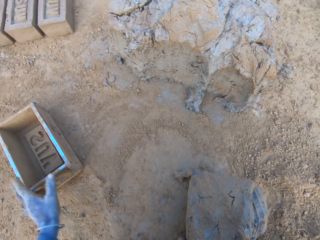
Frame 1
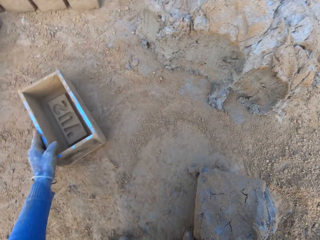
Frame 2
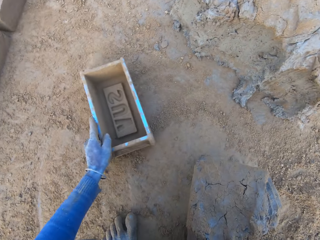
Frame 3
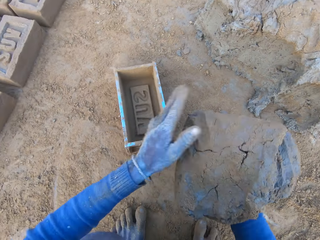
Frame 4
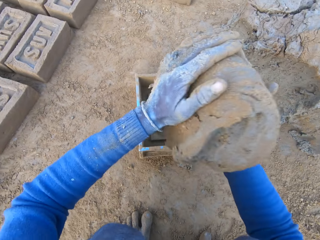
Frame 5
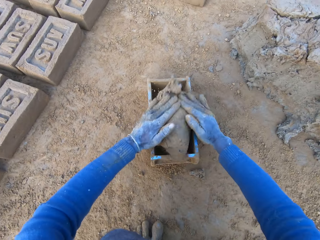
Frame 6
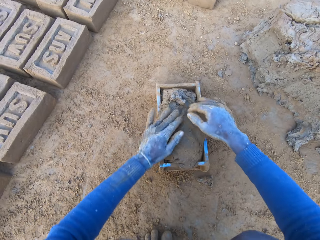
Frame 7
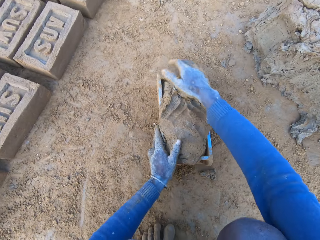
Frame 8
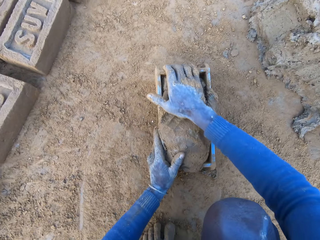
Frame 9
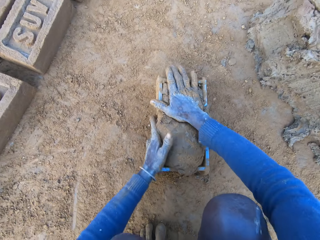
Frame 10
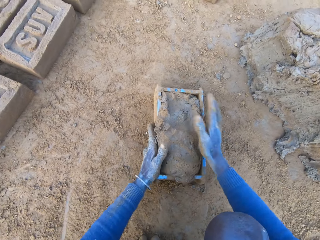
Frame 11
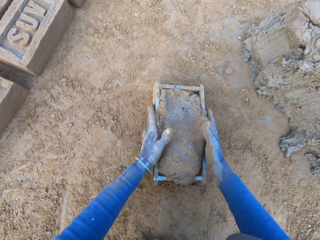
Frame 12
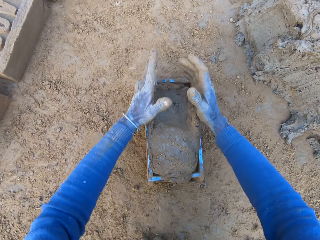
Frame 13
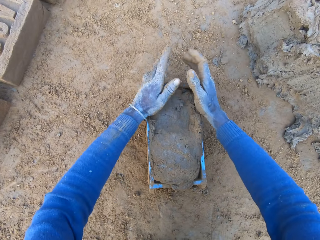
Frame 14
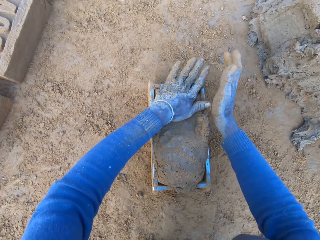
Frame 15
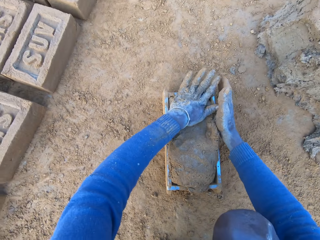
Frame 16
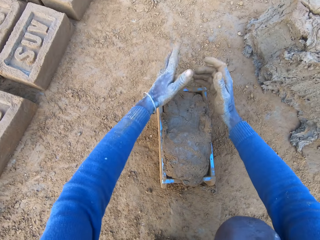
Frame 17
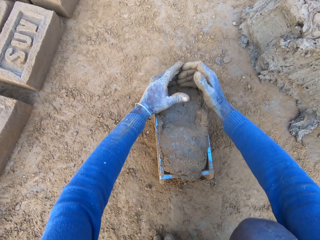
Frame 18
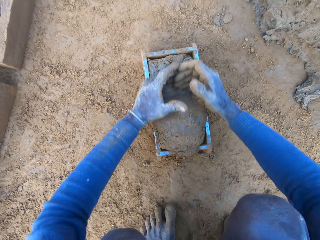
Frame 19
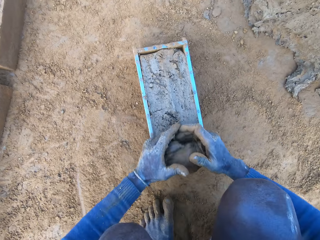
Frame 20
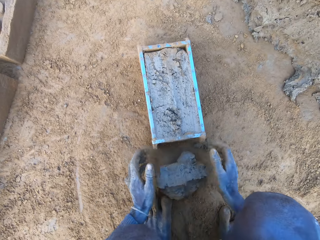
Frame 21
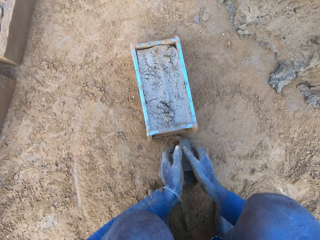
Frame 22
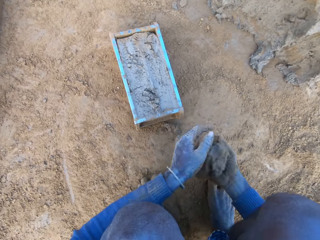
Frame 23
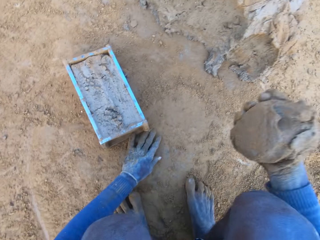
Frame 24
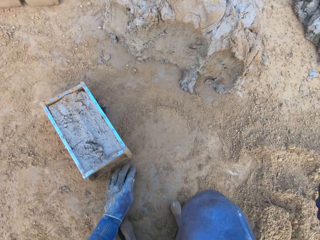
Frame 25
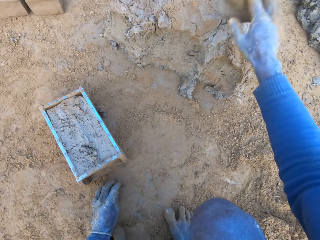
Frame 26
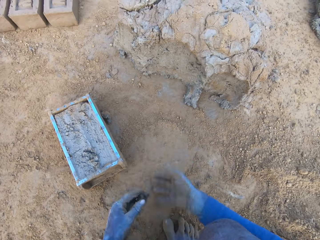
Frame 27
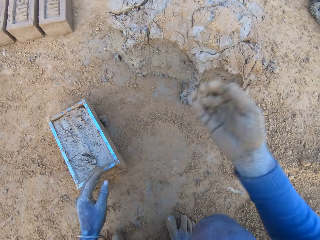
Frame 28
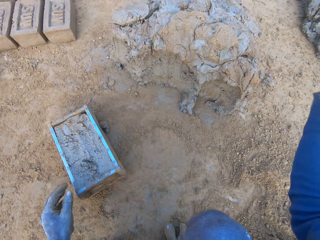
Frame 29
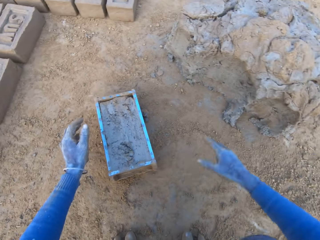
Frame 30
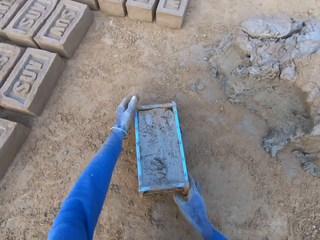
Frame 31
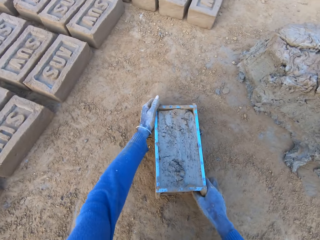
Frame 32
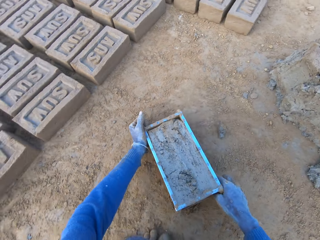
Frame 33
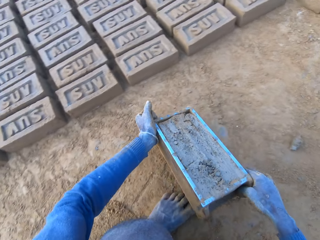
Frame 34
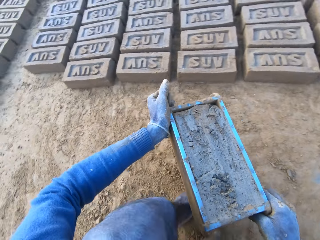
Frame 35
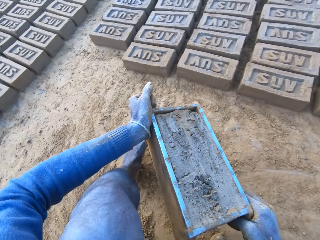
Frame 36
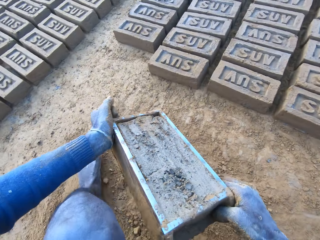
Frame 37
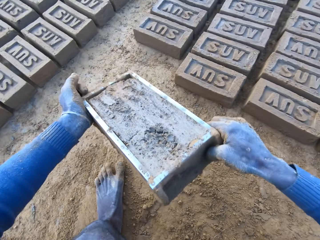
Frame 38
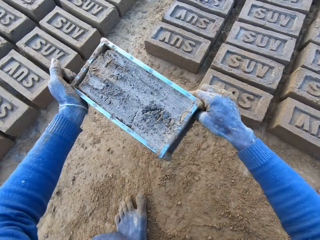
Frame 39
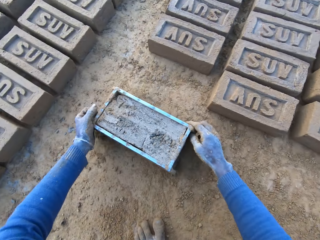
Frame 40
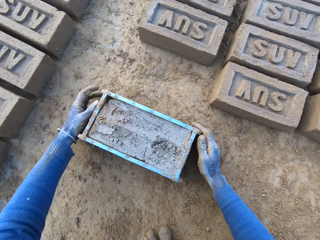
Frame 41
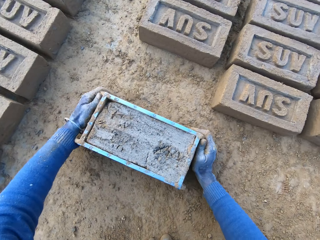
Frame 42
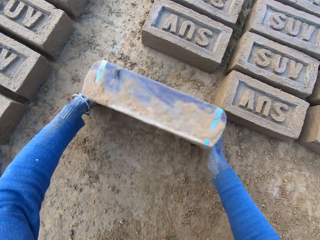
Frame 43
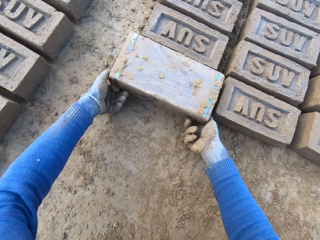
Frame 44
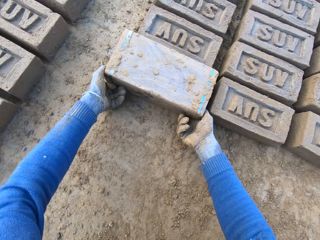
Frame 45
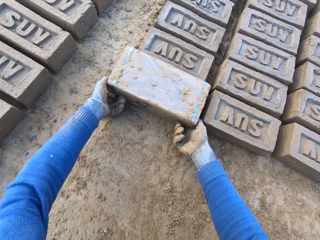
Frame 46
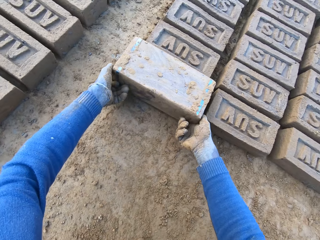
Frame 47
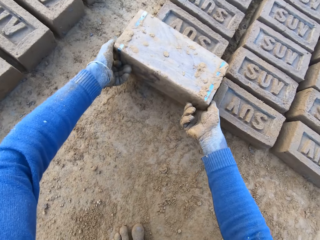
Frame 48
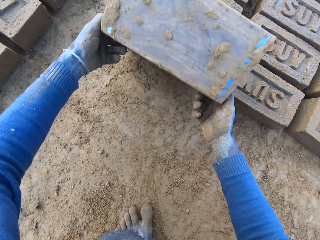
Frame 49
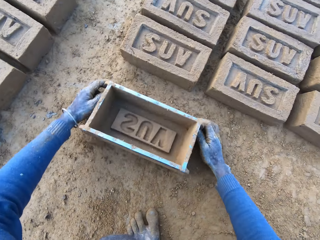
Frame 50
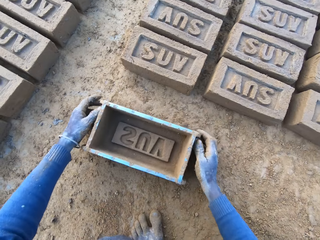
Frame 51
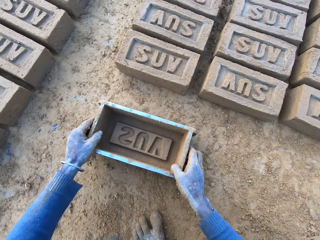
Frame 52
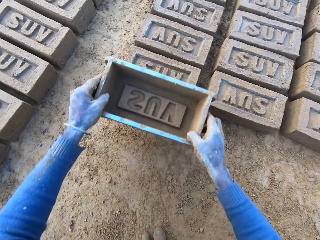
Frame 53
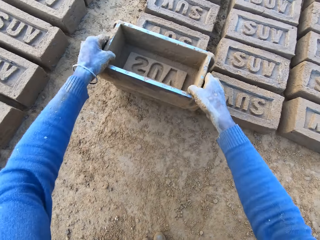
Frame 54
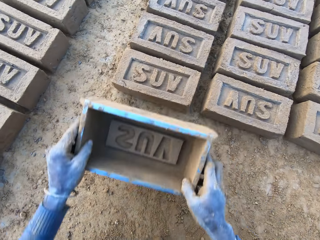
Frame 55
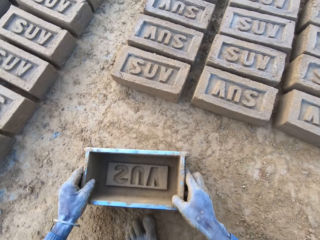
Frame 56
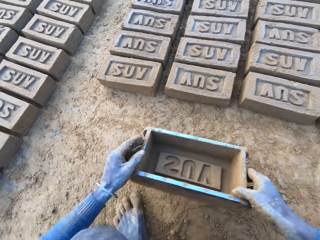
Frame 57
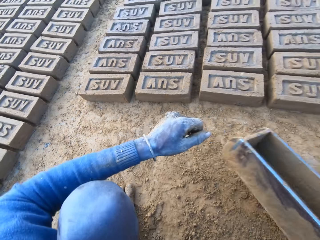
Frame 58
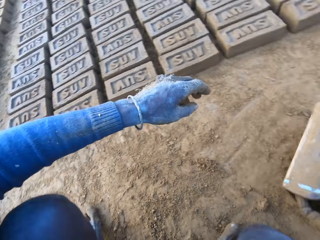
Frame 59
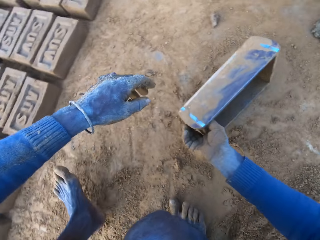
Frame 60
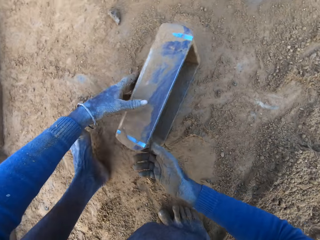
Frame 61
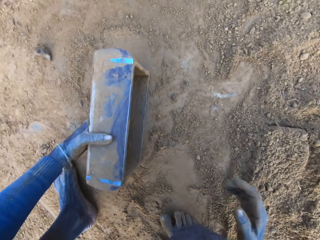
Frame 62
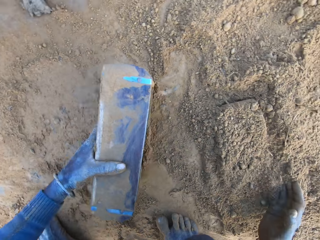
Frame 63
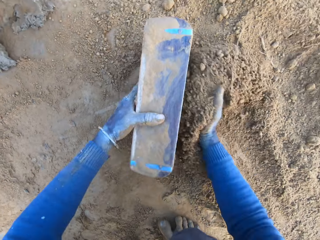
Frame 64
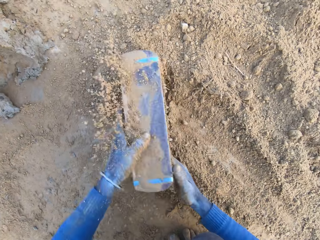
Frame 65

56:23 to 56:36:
The camera wearer picks up the brick molder or box with his left hand. He drops the mortar or mud inside the brick molder. He presses the mud into the box. He adjusts the mortar inside the brick molder. He removes the excess mud. He throws the mortar on the remaining mortar on the ground. He puts the mud on the heap. He puts the mud on the heap again. He lifts the box. He carries the brick molder with the mortar with both hands. He puts the box down and overturns the box. He pours out the brick on the ground out of the brick molder. He removes the box from the brick and puts the box down. He adjusts the brick on the ground with the brick mortar. He lifts the box, puts the box down, and puts the box on the soil.

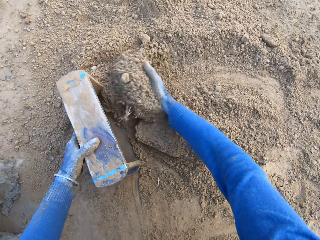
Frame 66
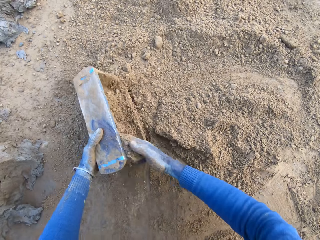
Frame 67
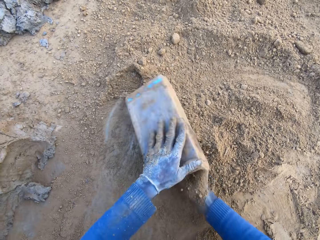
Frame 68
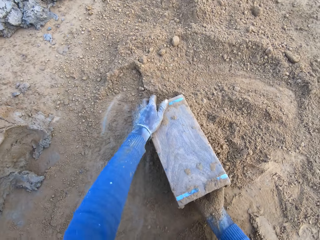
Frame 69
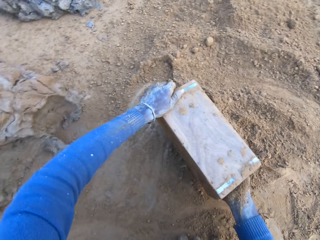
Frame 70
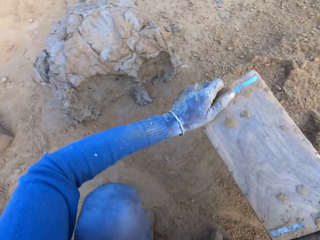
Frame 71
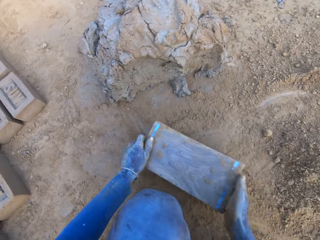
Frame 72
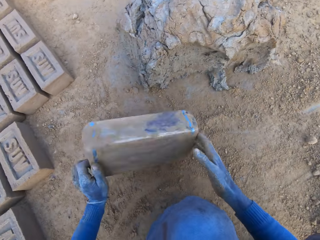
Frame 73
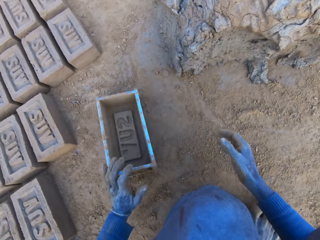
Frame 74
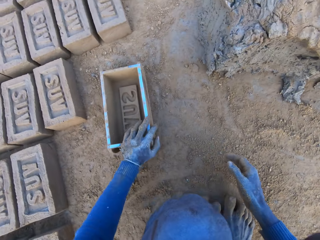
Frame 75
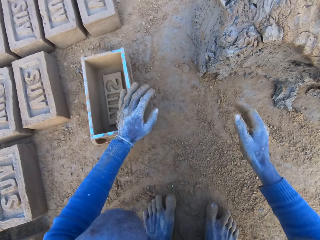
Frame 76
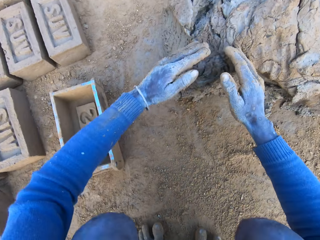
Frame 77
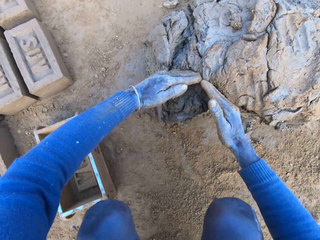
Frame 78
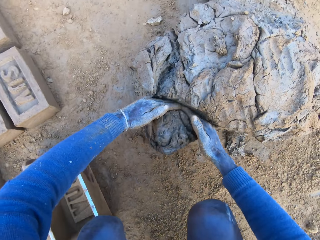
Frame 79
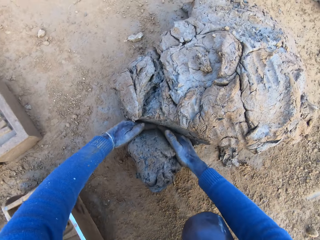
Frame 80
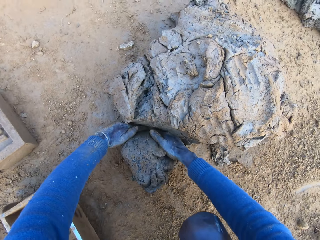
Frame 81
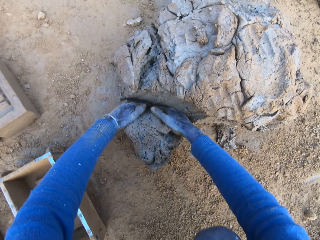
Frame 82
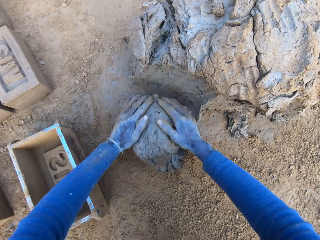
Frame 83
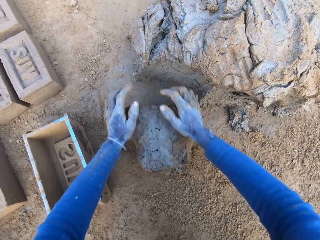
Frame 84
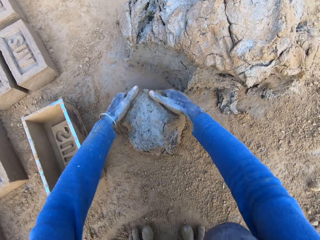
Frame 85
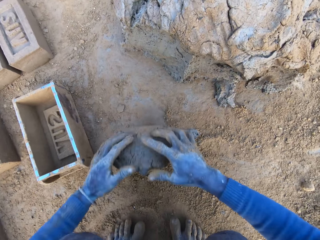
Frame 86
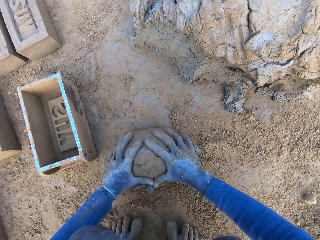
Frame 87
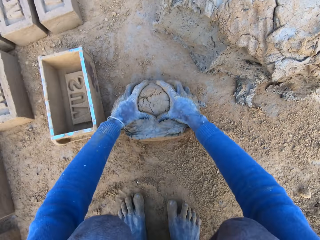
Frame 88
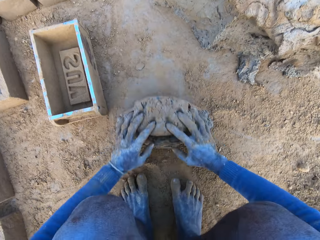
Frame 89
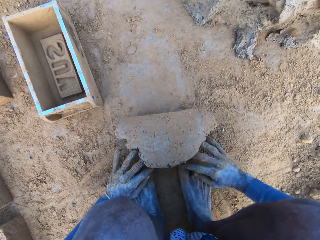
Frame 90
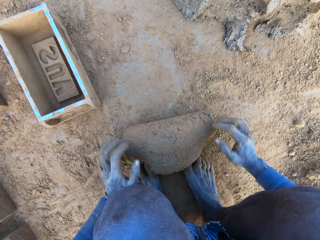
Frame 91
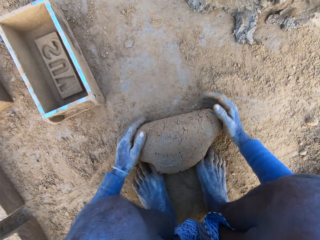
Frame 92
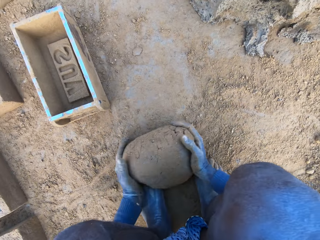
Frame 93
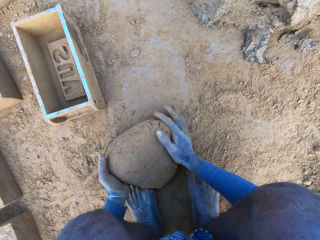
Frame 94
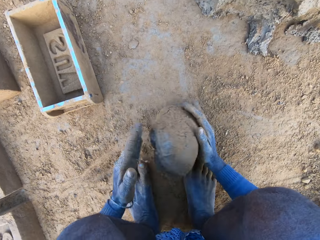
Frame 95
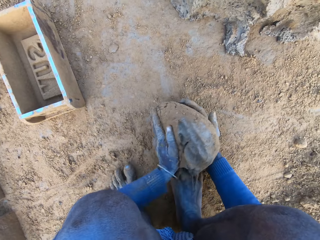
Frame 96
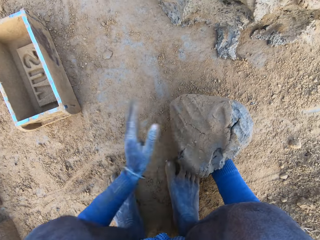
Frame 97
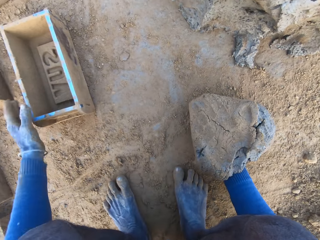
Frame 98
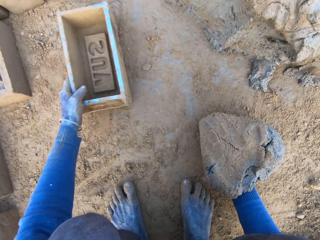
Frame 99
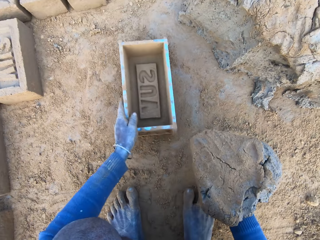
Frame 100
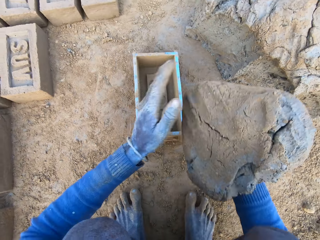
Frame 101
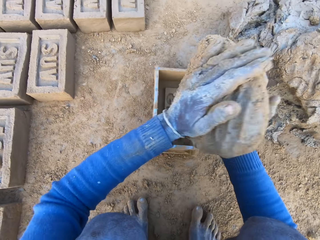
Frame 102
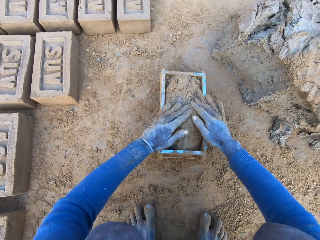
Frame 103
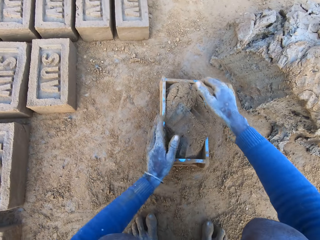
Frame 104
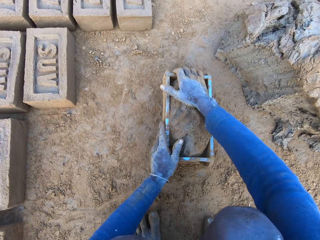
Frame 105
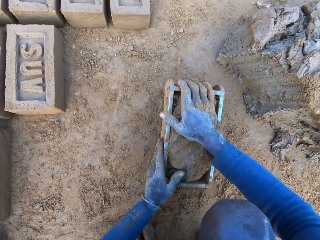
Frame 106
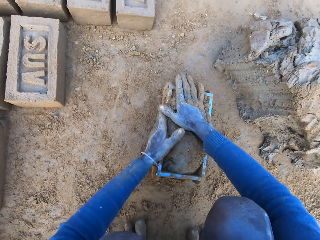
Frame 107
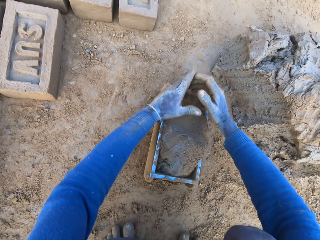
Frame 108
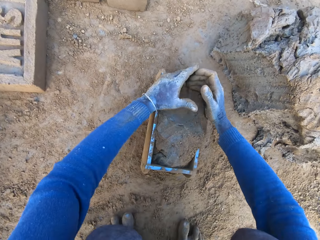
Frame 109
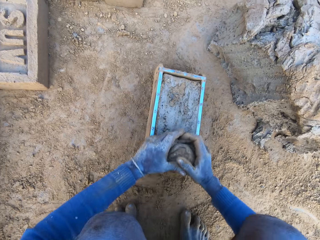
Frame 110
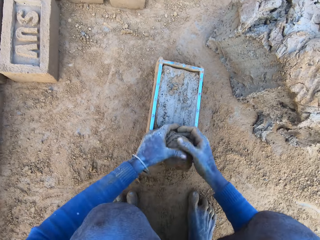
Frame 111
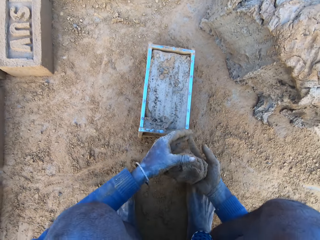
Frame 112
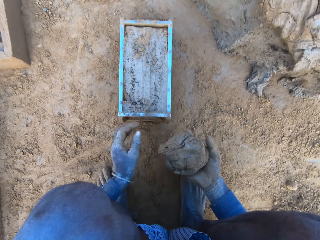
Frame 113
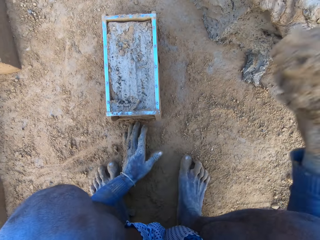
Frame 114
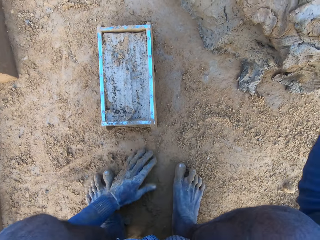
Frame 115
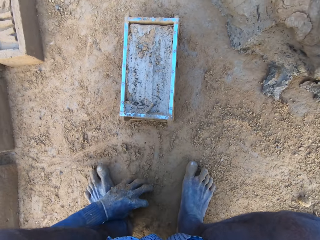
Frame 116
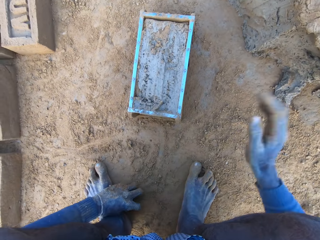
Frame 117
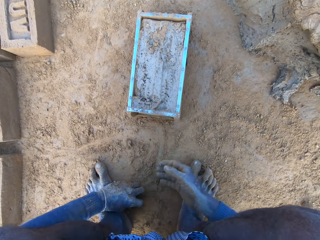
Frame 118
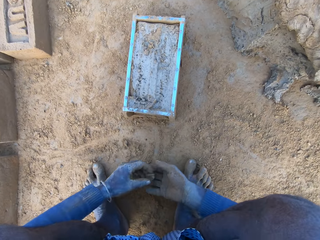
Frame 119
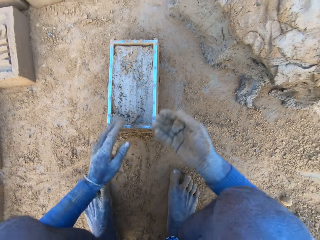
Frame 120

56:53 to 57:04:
The camera wearer puts soil or sand in the box or brick molder. He packs some sand with the brick molder. He pours out the sand in the brick molder. He throws the brick molder on one side with his hands. He puts the box aside. He scoops some mortar or mud from the heap with his hands. He rolls the mud on the ground. He adjusts the mortar on the ground. He packs the mortar on the ground with his hands. He picks up the brick molder with his left hand. He drops the mortar inside the brick molder. He adjusts the mortar inside the brick molder. He presses the mud into the box. He removes the excess mud. He rubs his hands on the ground. He puts the mud on the heap.
